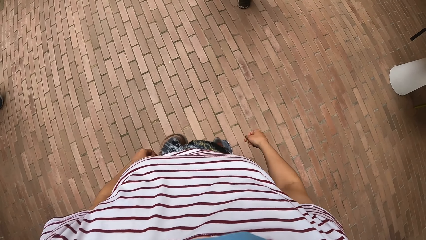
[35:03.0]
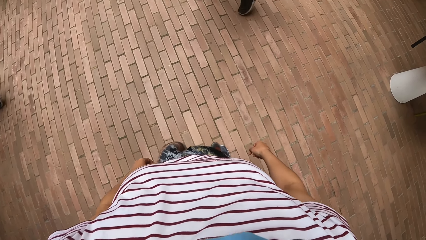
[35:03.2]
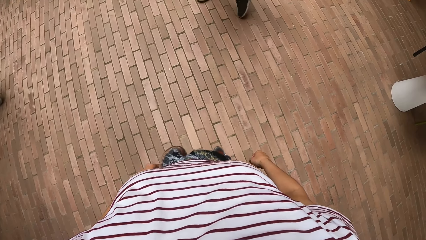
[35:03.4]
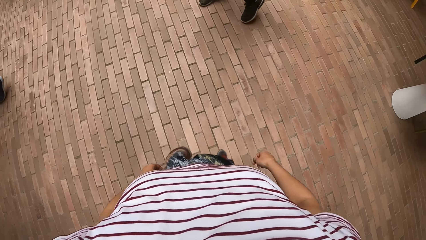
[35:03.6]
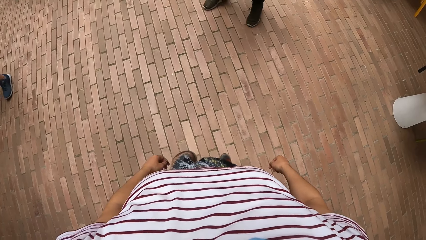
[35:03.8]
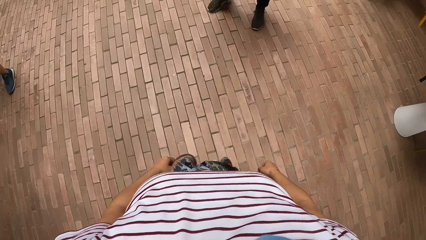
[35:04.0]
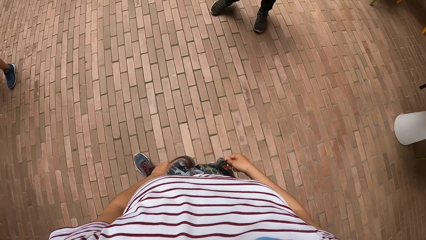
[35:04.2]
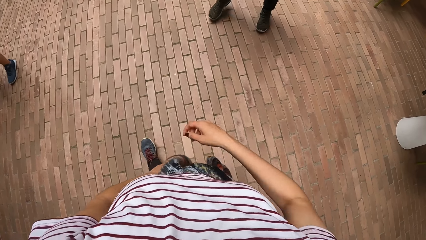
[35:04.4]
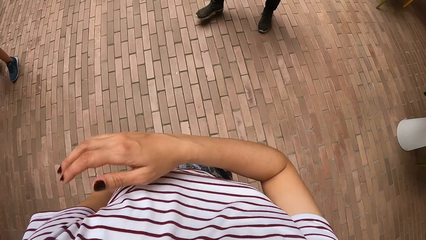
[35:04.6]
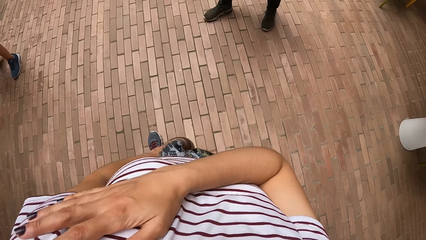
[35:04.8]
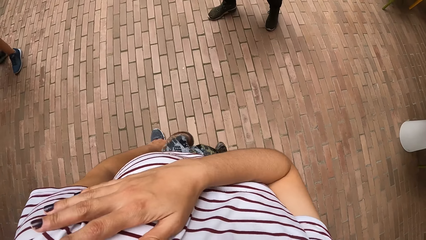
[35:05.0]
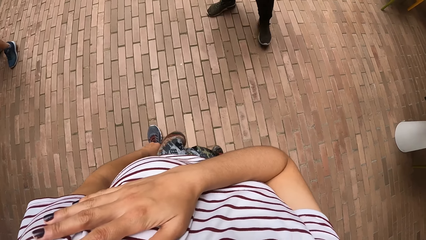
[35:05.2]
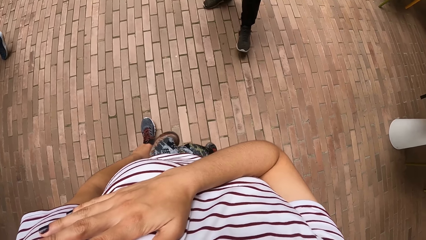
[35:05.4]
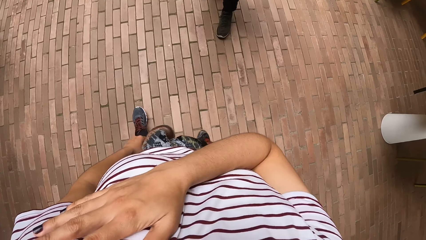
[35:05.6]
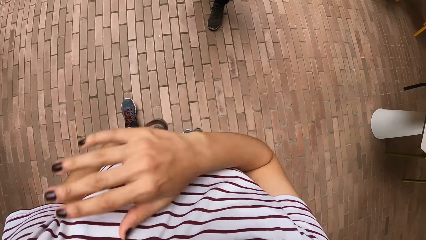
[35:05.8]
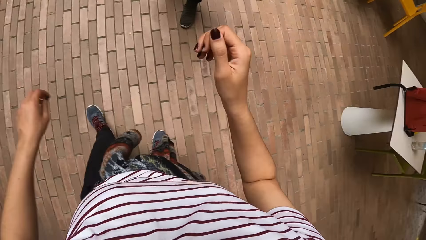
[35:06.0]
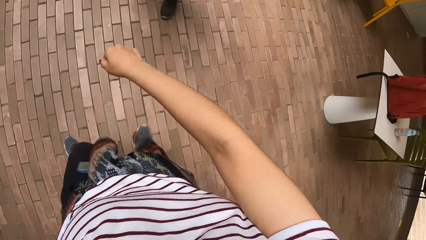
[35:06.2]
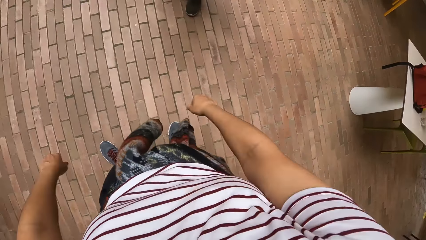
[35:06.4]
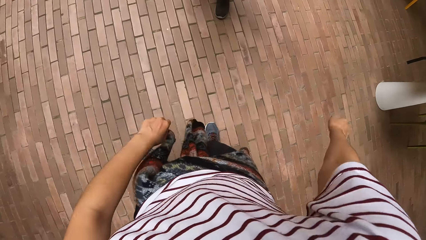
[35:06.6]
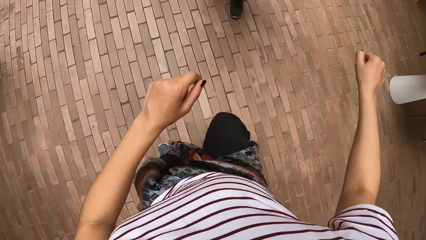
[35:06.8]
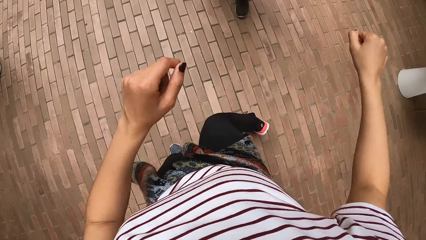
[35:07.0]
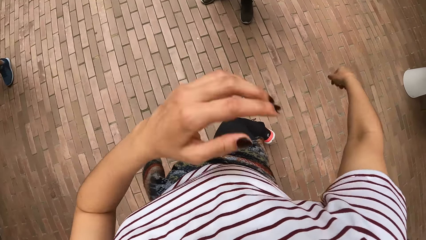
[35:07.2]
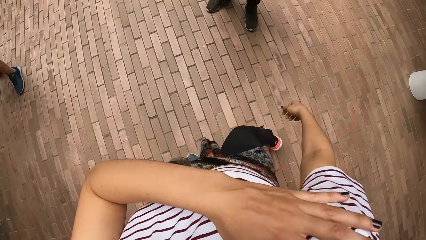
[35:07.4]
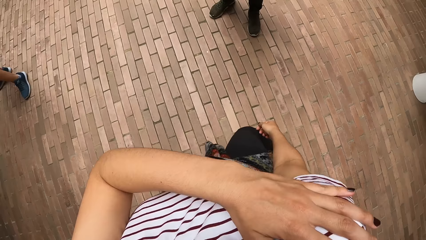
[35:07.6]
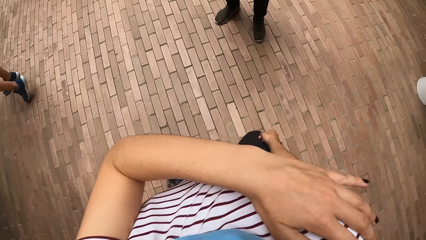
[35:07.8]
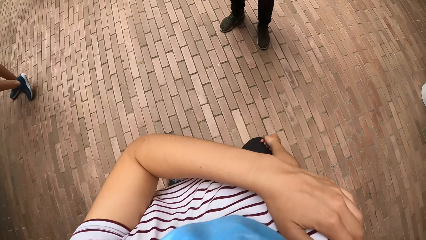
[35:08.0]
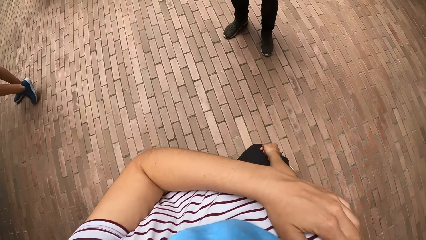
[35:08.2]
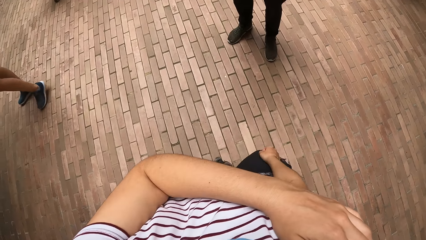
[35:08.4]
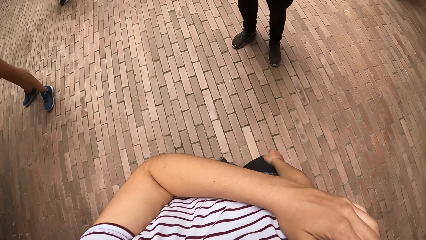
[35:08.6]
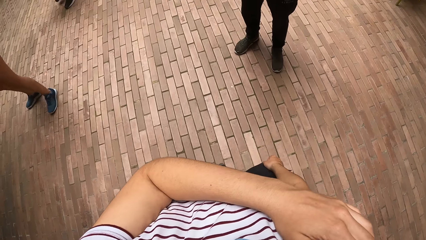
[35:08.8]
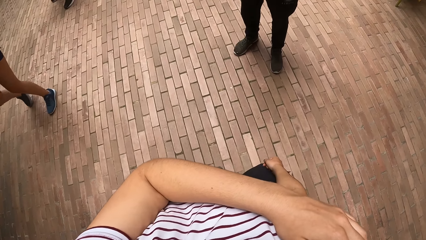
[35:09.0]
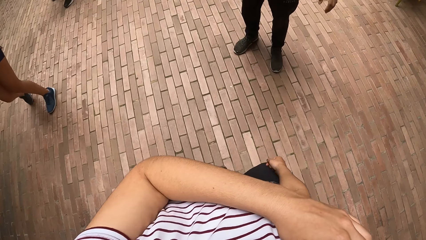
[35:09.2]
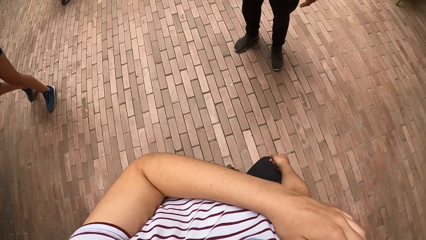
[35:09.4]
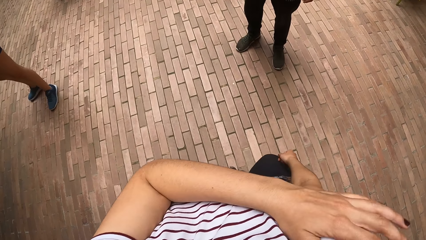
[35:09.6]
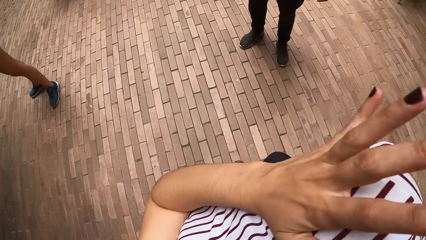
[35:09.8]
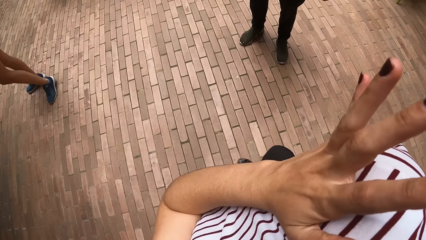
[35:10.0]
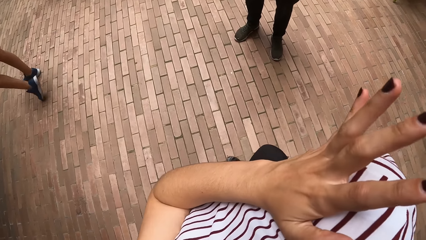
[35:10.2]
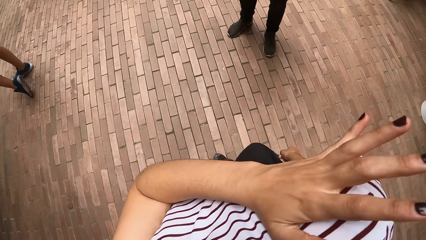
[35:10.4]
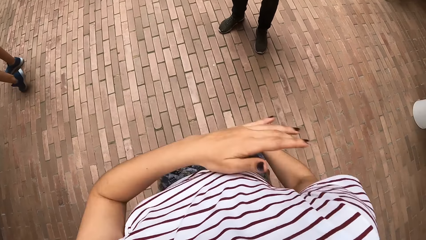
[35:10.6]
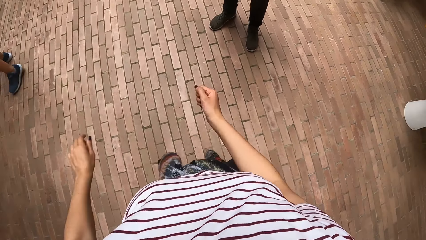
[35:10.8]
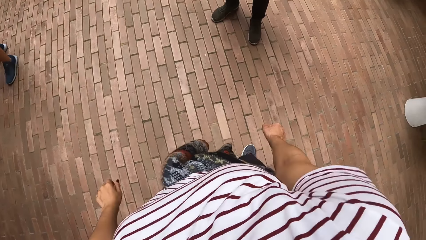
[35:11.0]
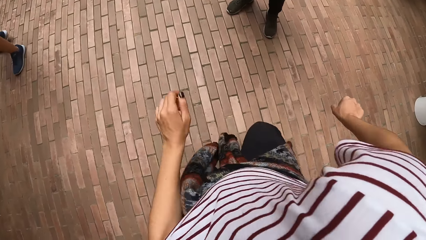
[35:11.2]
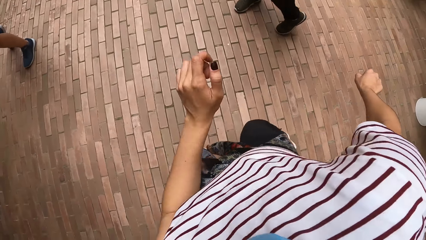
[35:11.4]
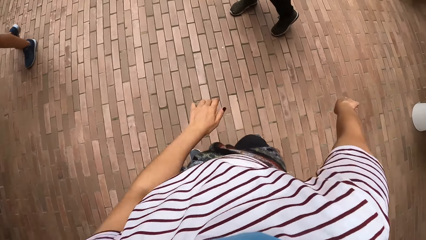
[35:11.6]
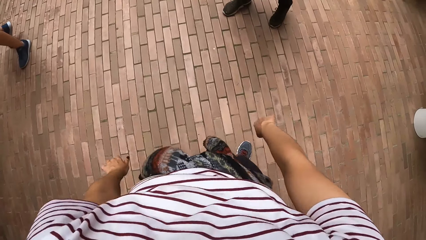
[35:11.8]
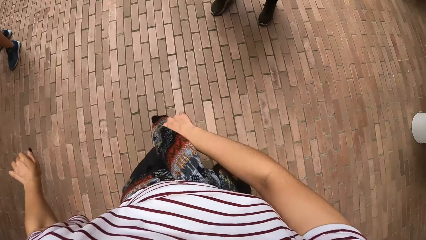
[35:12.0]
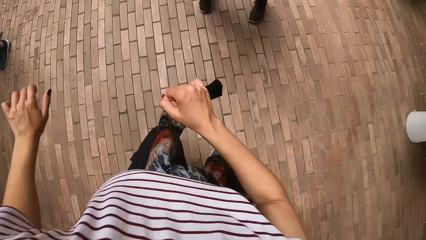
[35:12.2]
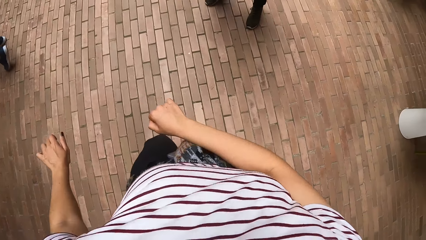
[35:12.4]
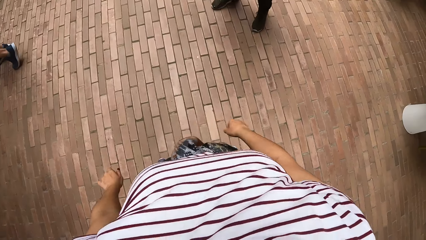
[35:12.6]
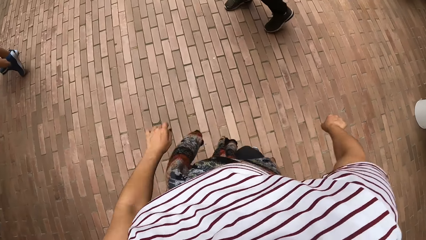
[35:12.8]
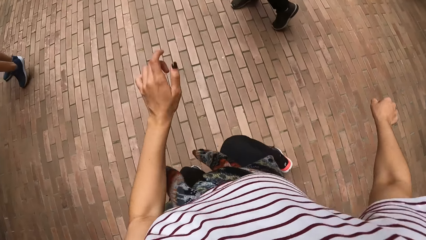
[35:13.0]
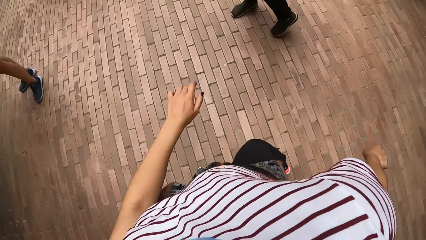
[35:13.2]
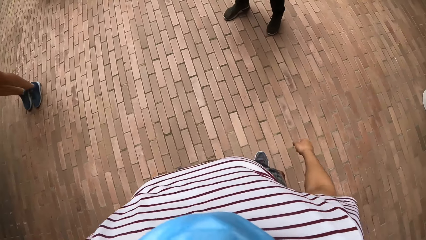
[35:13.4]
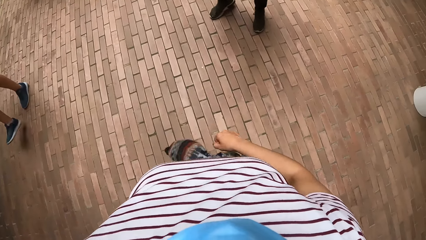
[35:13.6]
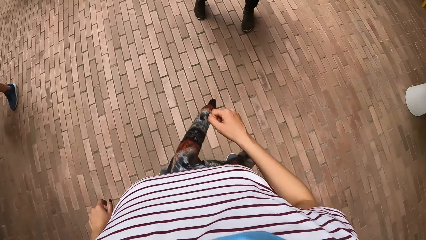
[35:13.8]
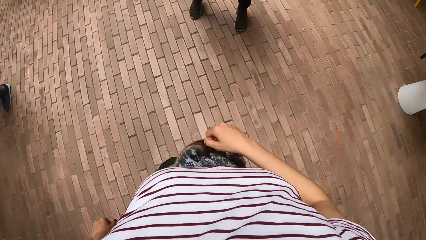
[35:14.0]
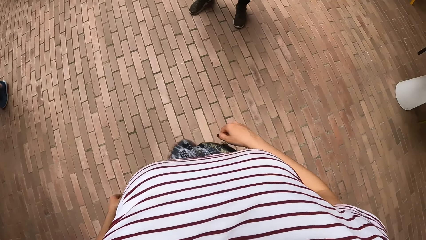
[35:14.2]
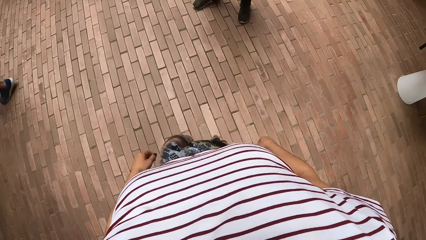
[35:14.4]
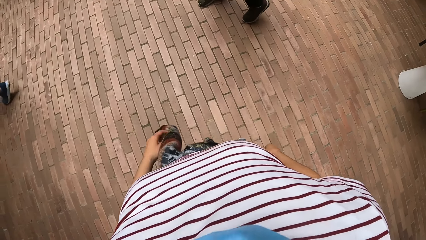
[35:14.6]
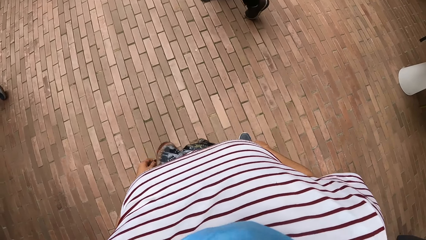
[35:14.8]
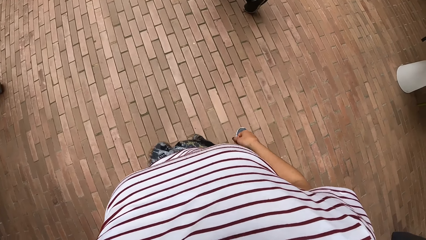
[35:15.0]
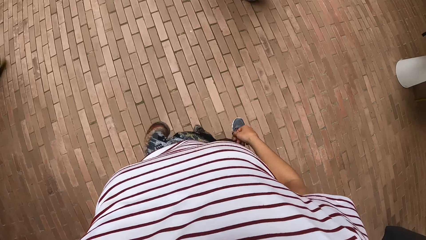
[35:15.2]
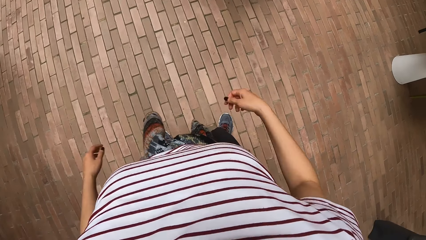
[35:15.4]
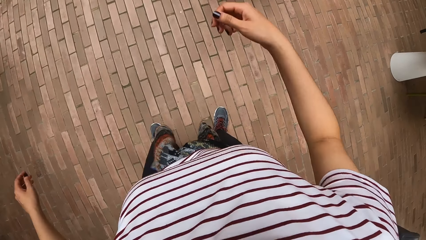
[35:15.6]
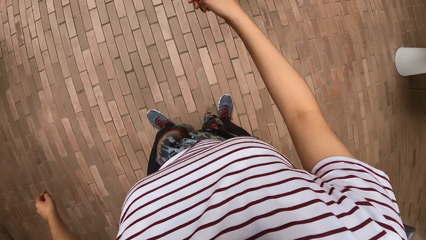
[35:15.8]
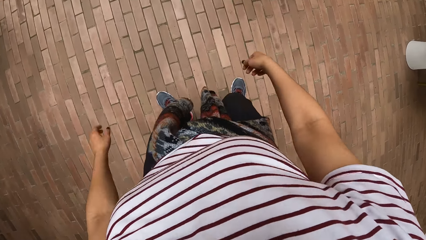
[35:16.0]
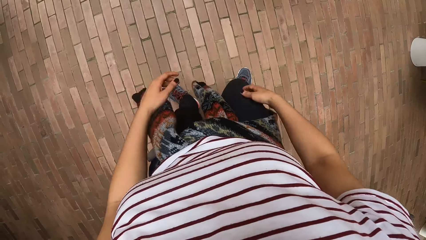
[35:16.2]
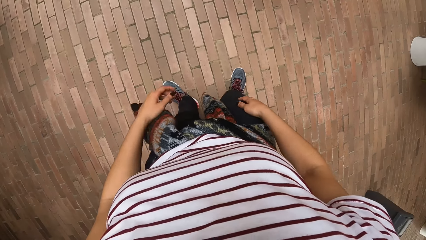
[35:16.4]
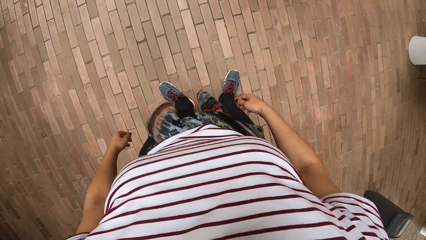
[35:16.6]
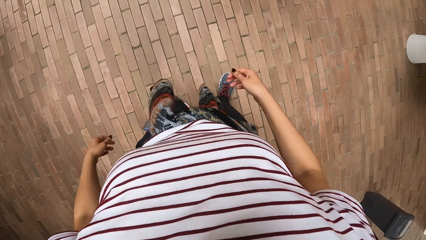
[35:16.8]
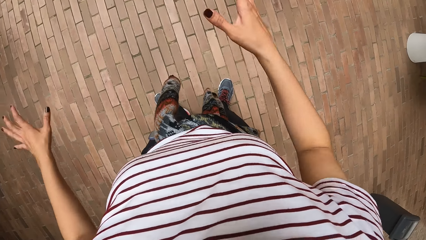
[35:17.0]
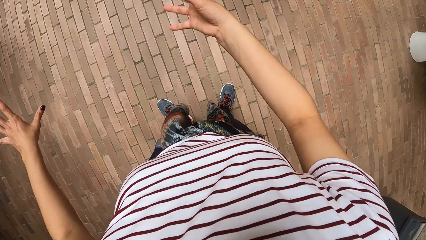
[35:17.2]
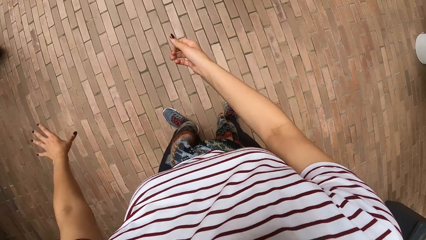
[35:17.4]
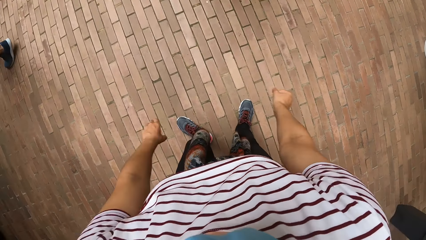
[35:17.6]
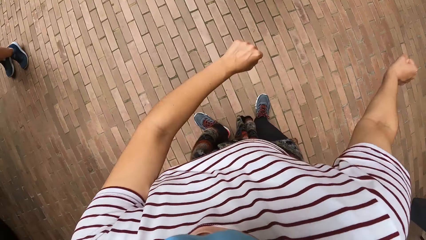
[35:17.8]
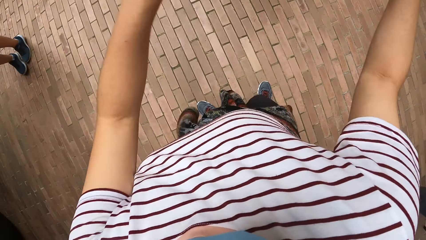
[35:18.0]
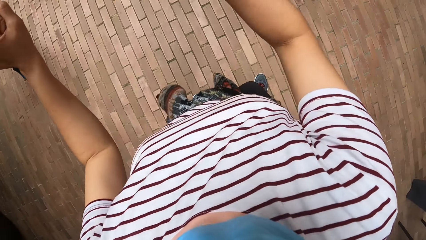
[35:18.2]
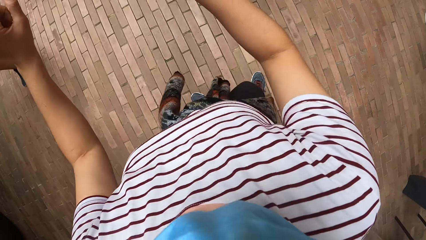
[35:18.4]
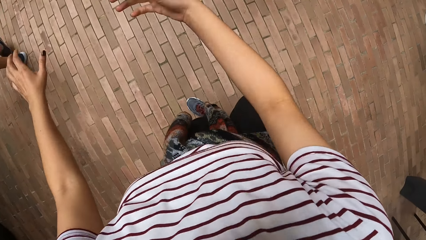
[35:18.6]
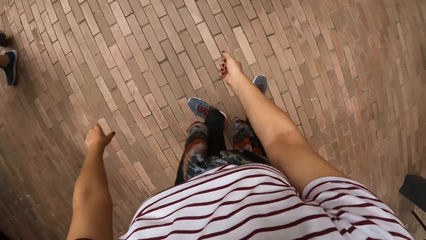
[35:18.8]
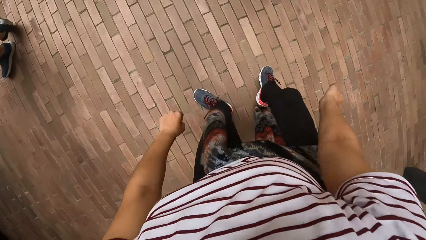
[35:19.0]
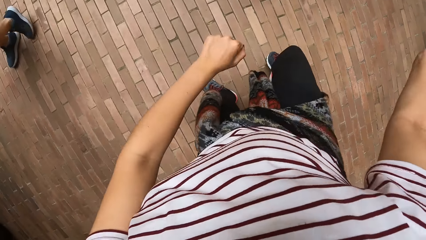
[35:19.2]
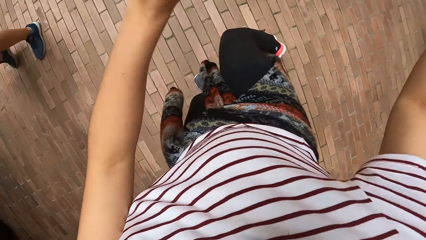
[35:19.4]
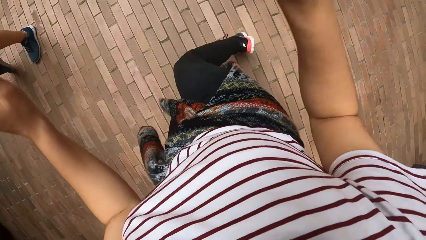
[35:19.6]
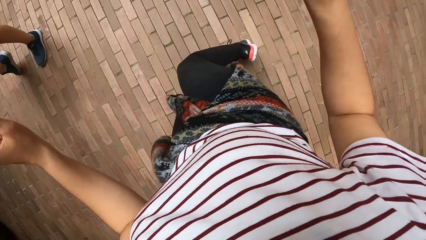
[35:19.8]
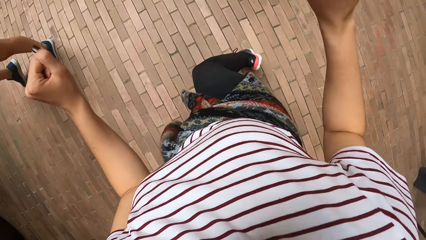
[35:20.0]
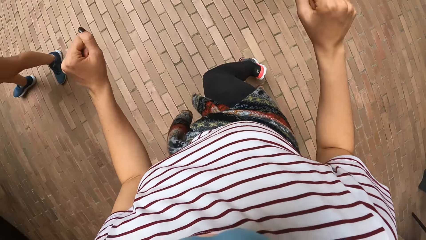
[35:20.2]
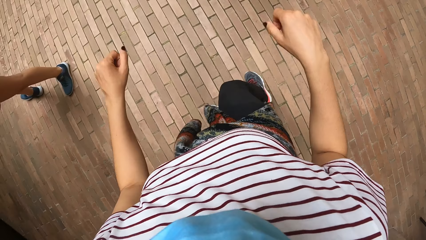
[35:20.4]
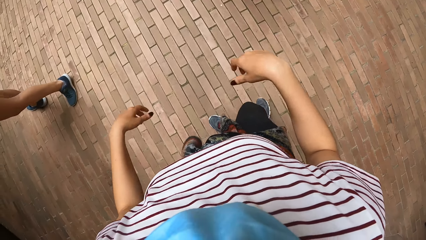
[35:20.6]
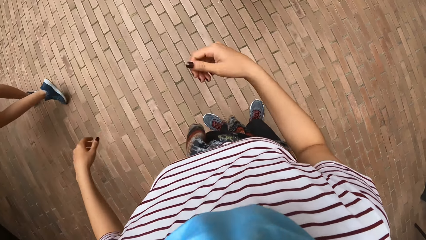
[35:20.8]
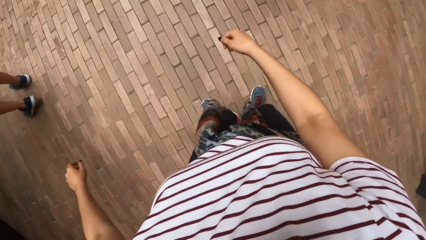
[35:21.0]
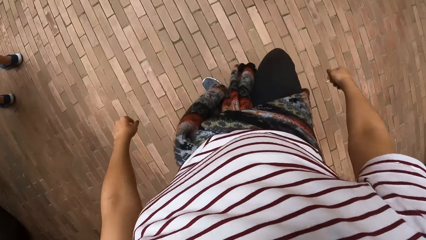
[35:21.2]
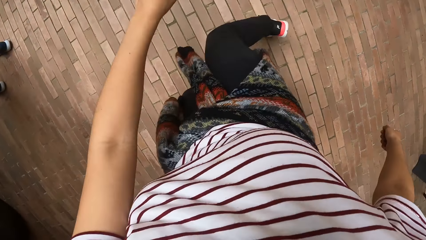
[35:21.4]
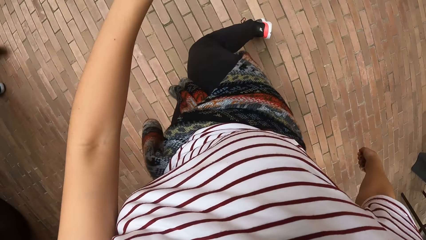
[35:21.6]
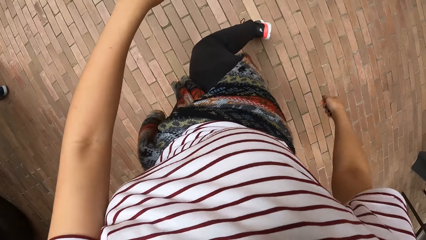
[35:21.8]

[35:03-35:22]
The camera wearer touches her left shoulder with her right hand. She lifts a hand. She dances with a man at the dance centre. She touches her right shoulder with her left hand. She dances with the man at the dance centre.
